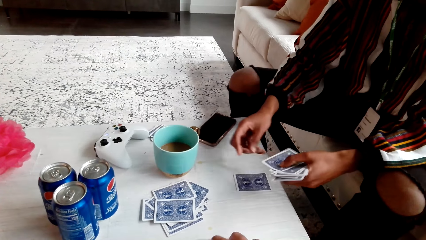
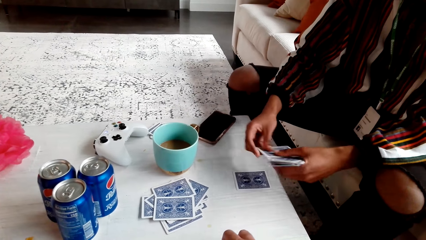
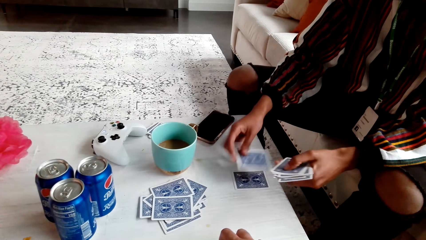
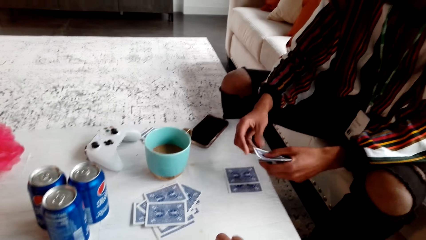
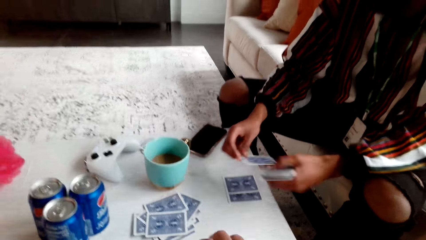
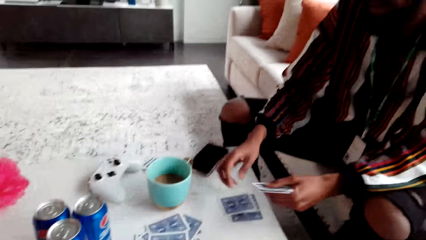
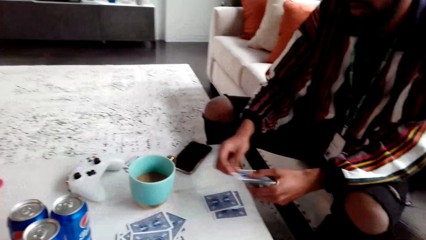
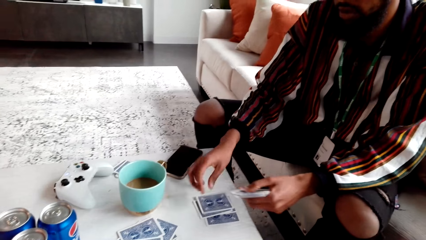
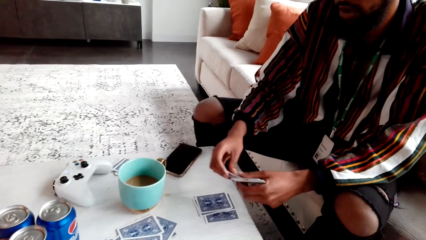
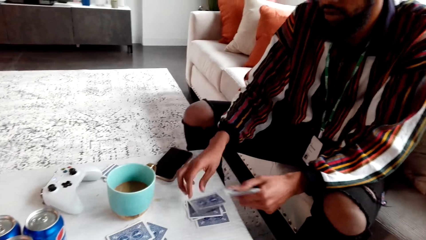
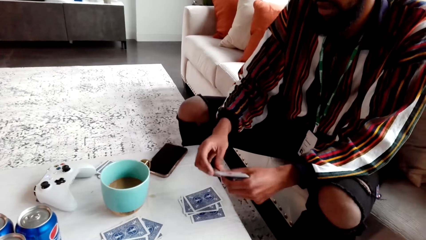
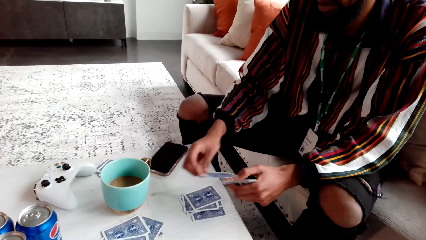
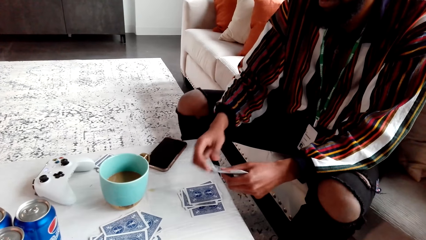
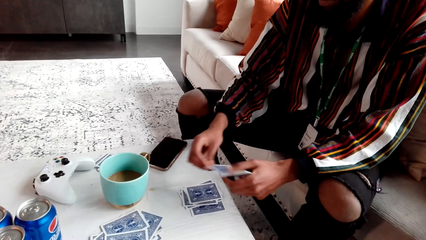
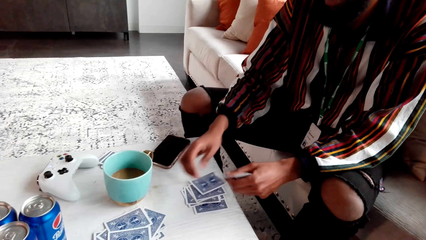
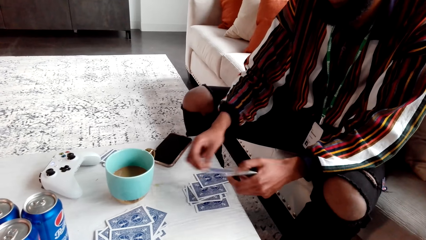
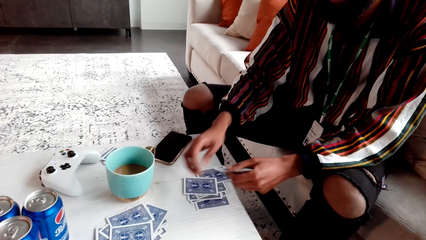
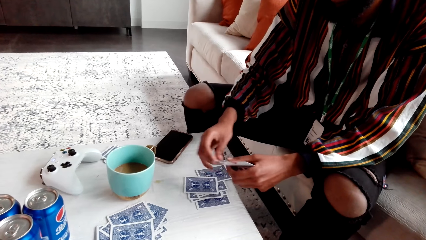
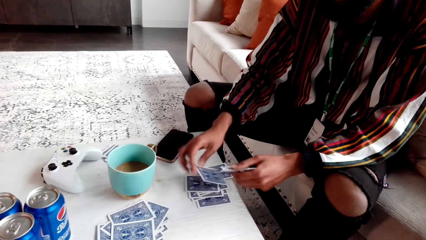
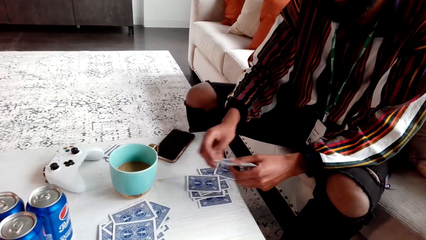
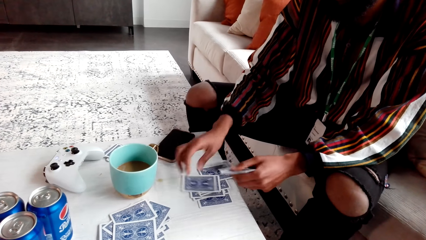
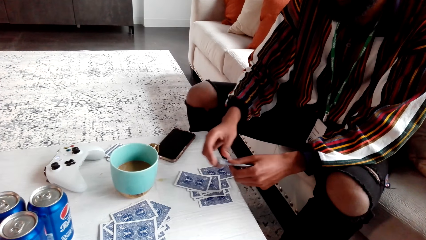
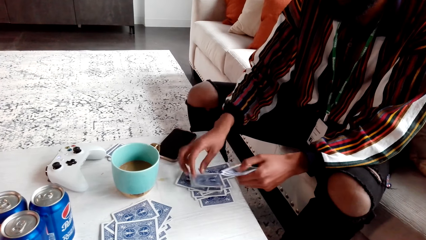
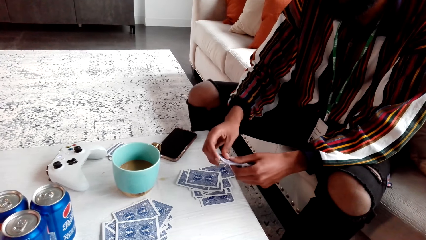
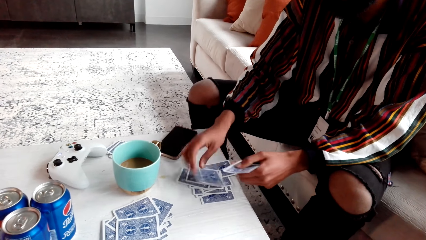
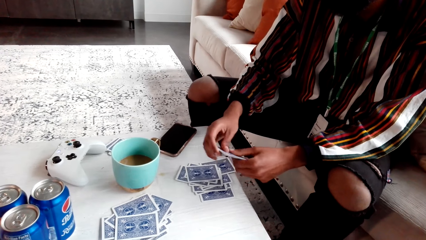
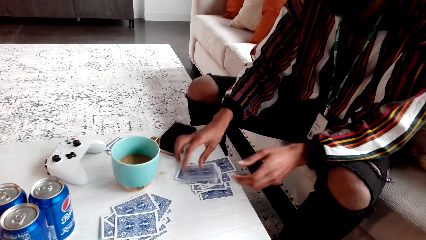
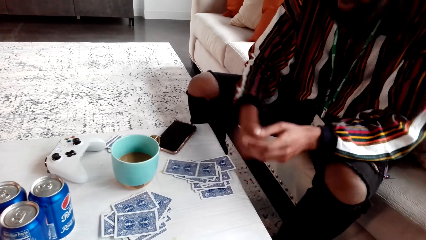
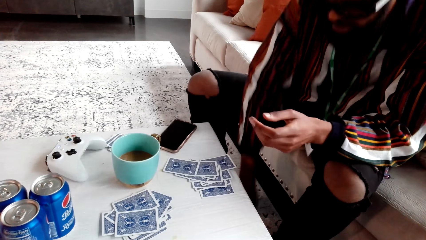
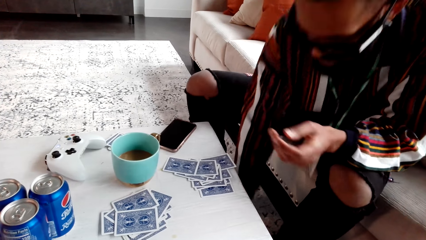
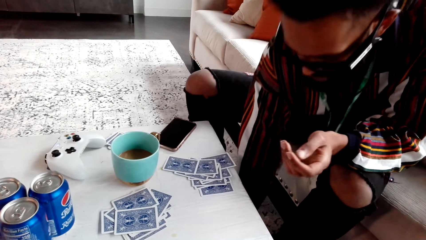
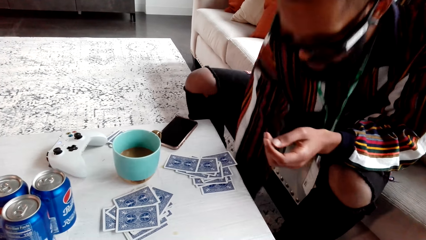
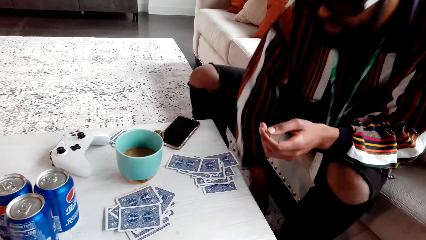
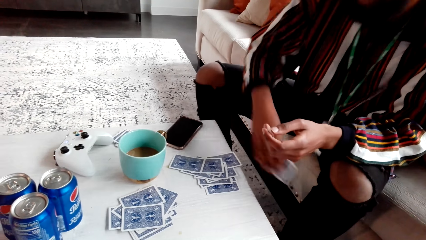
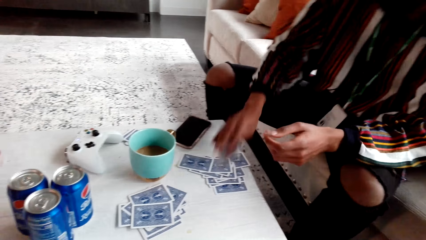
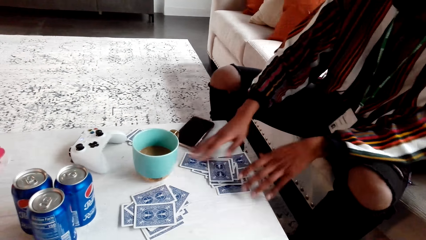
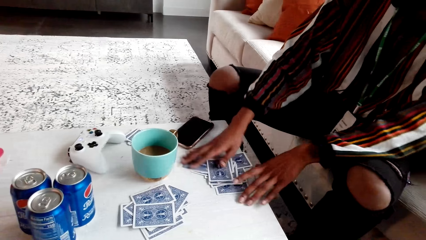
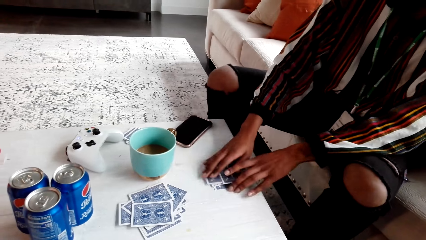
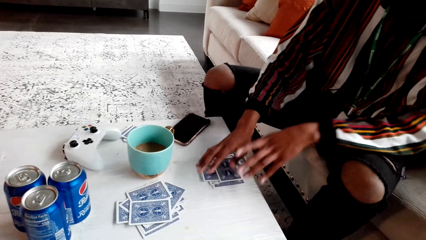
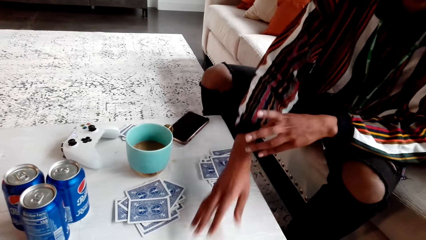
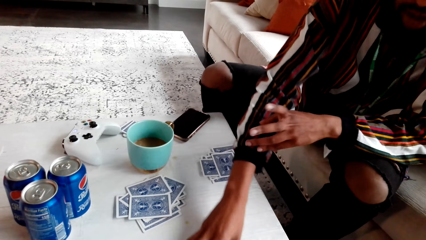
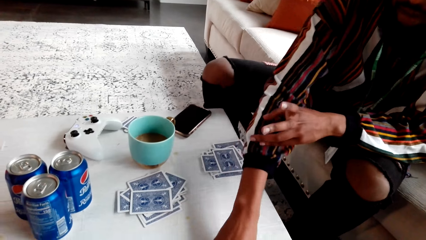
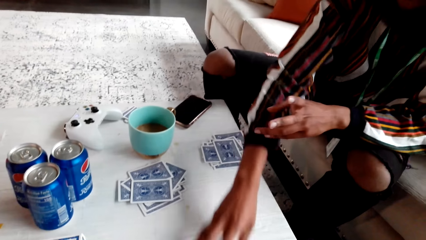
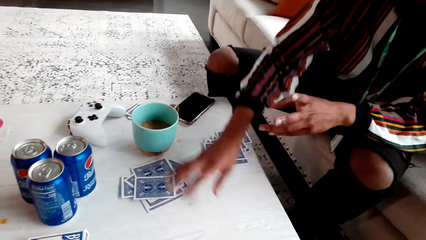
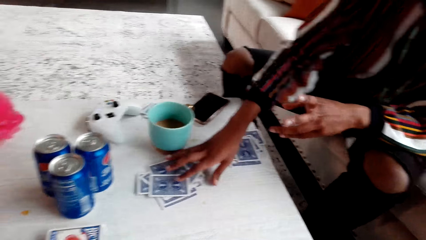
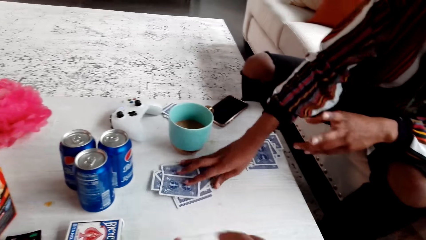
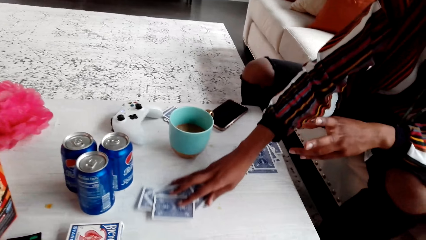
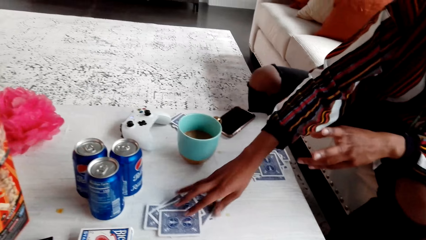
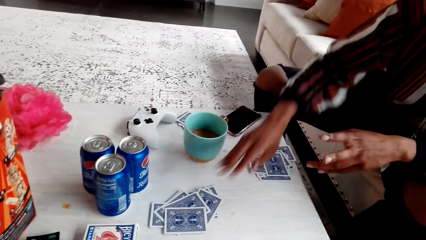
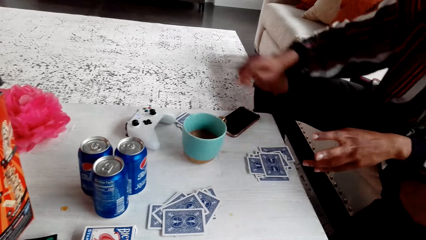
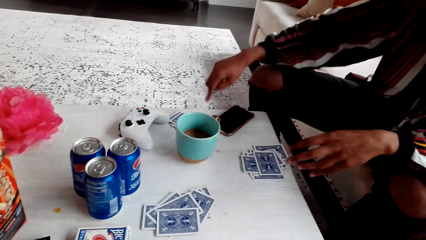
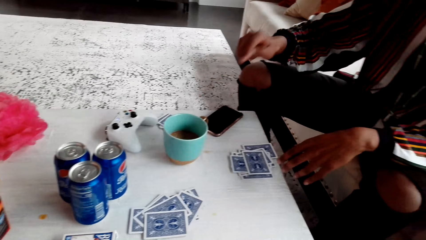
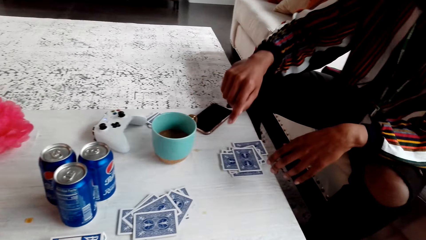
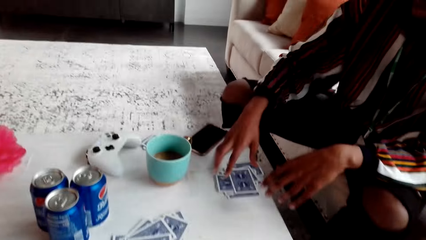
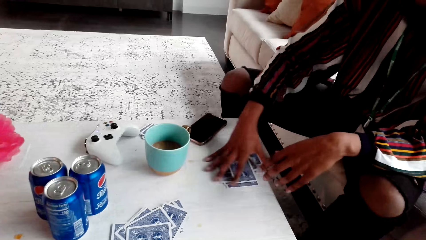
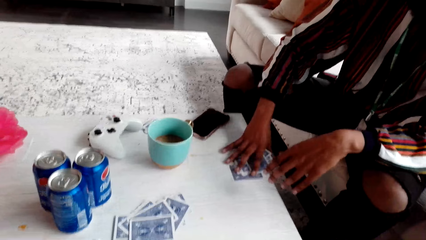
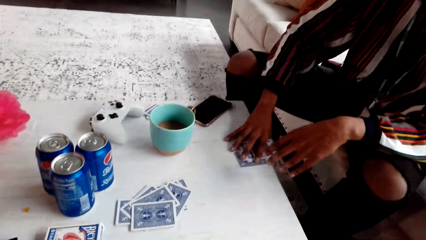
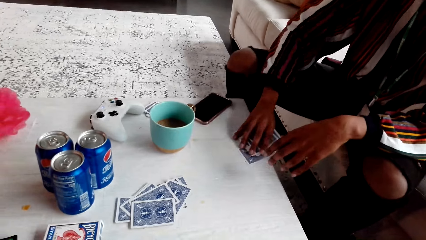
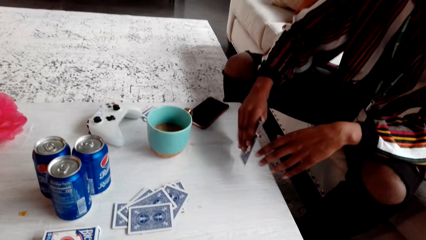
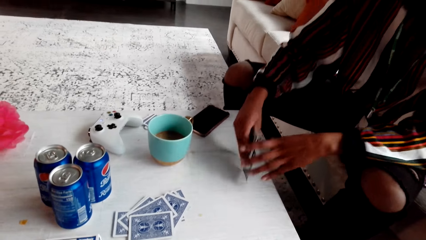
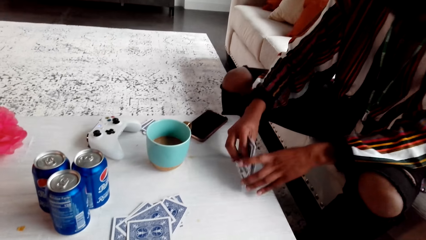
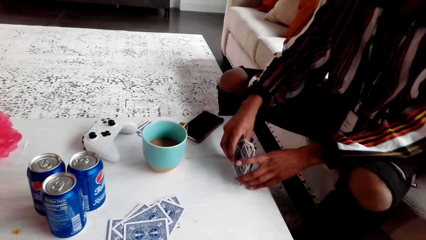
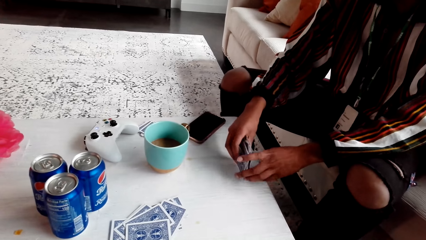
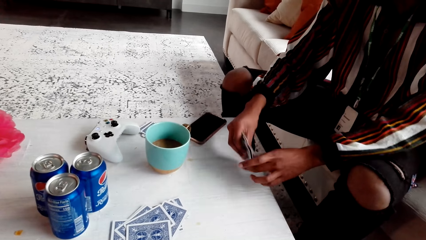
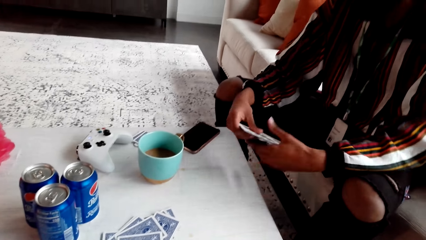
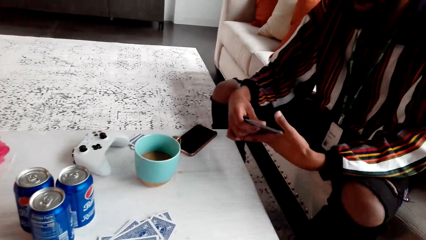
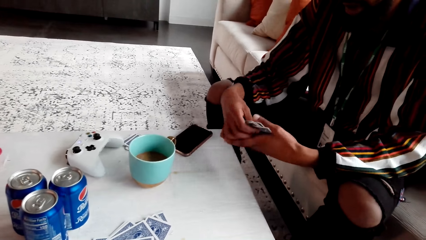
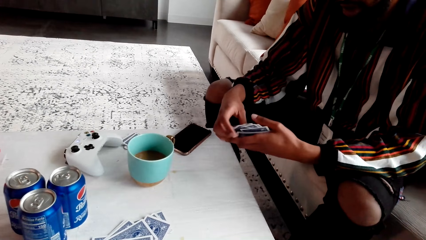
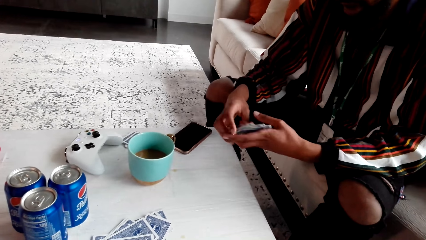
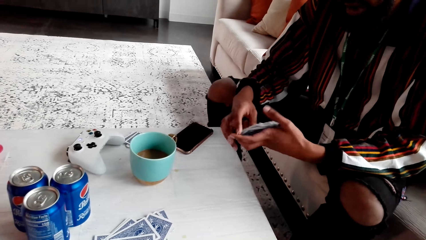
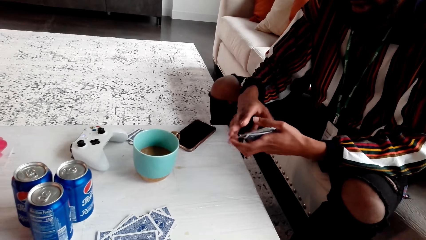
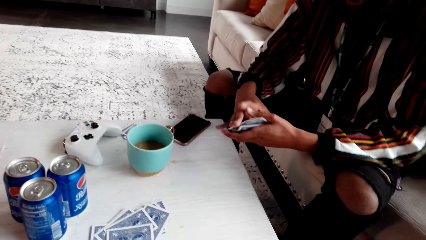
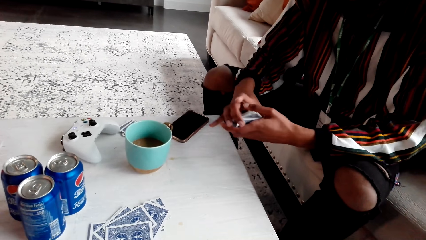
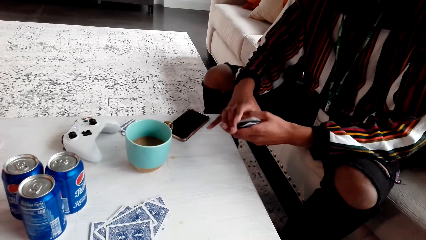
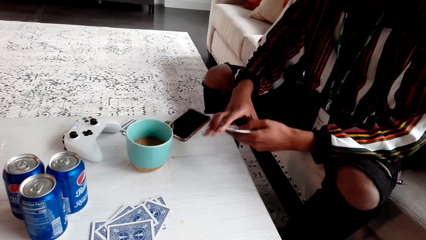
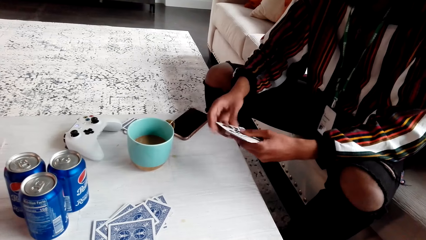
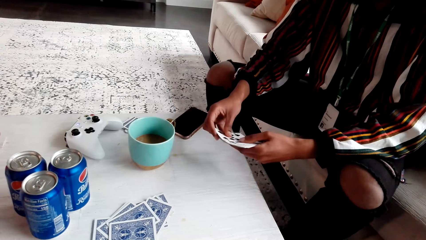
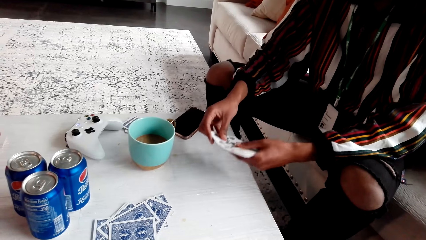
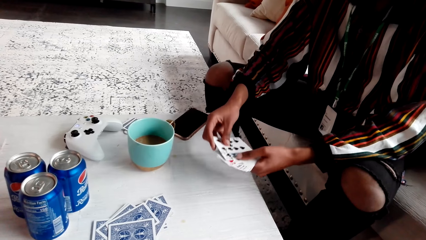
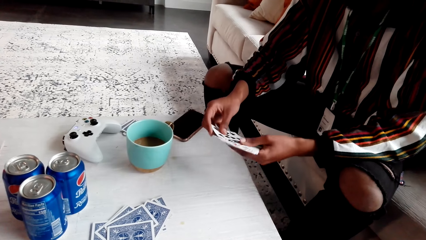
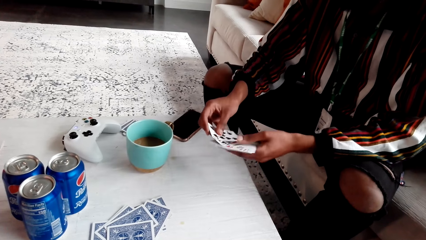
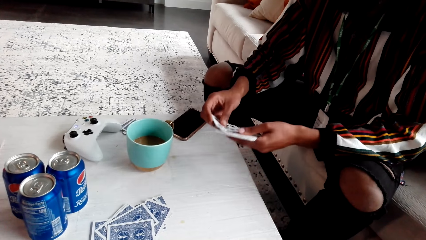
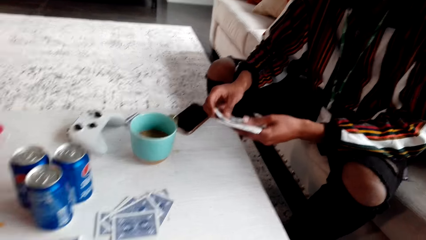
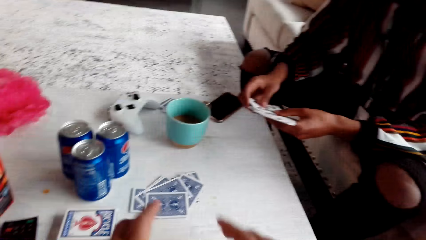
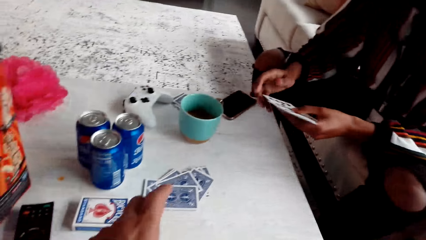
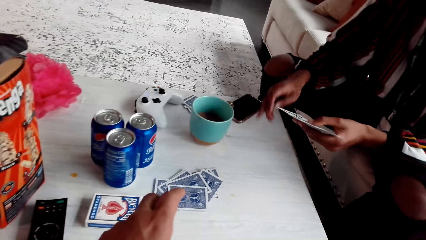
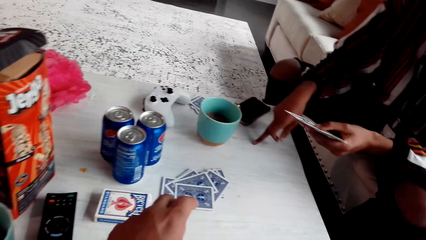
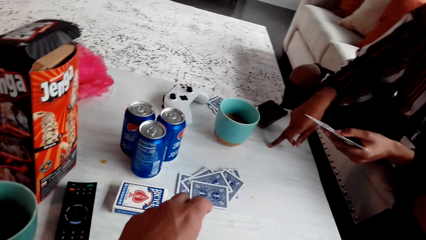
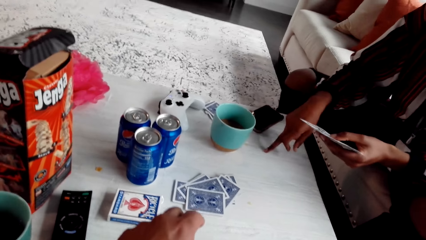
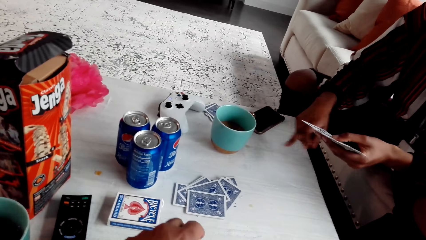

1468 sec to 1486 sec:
The camera wearer drops cards. A man counts the cards. The man picks up a card and puts the card on the table. The man speaks, moves the cards, pushes the cards and picks up the cards. The camera wearer speaks to the man. The man holds the cards. The camera wearer speaks to the man. The man moves the cards.
